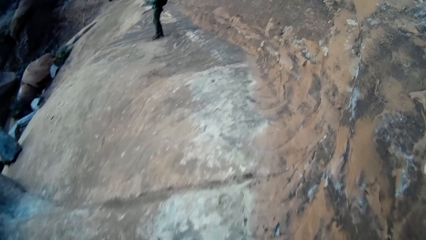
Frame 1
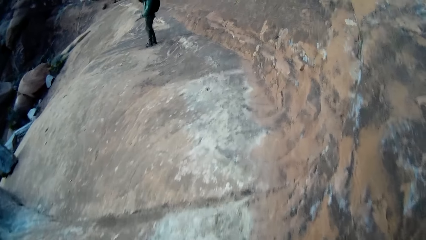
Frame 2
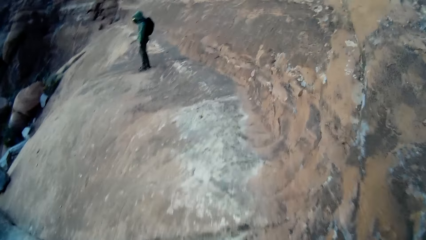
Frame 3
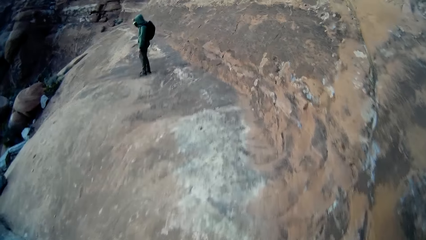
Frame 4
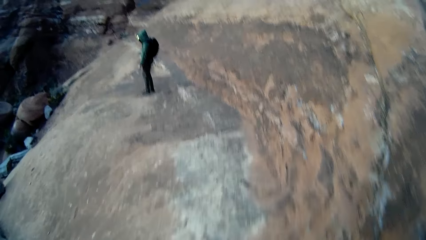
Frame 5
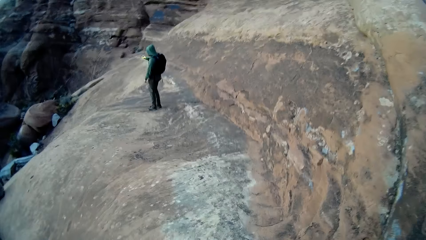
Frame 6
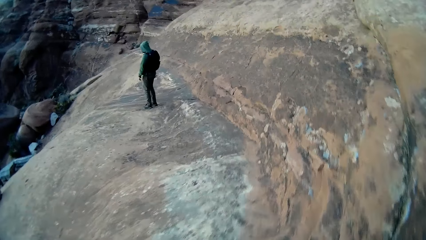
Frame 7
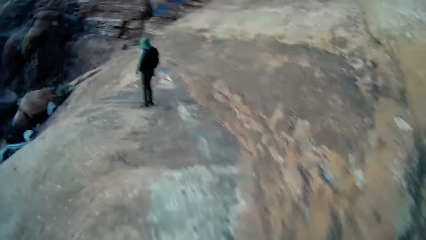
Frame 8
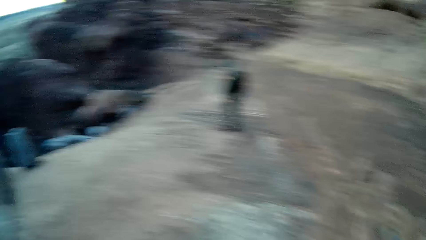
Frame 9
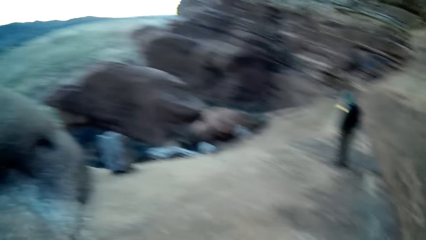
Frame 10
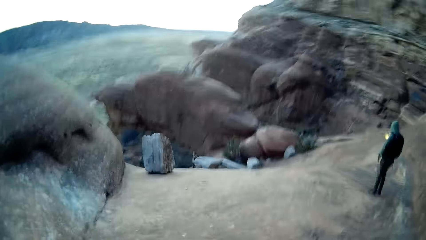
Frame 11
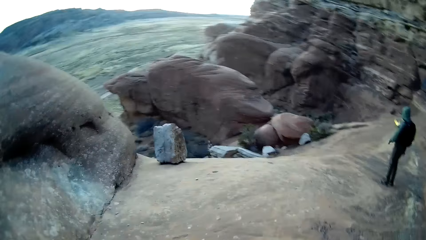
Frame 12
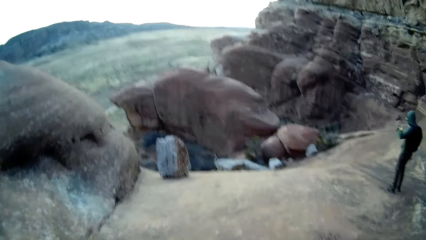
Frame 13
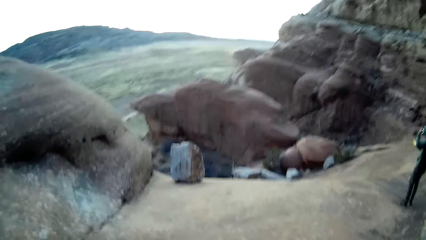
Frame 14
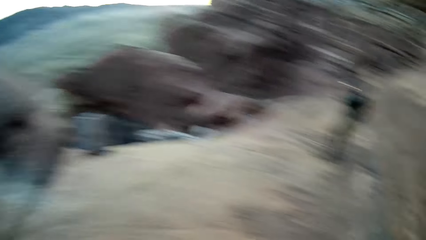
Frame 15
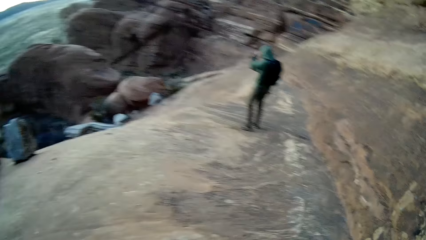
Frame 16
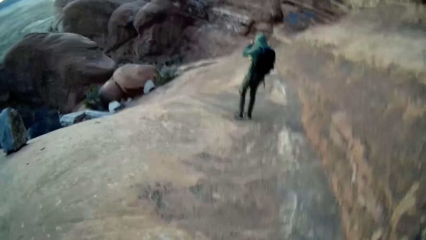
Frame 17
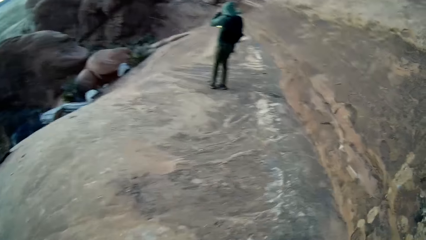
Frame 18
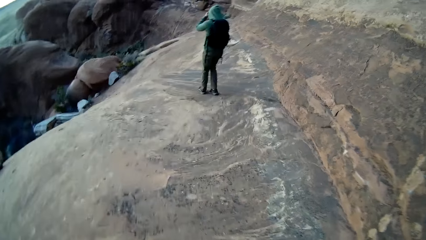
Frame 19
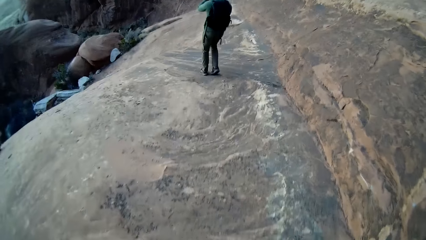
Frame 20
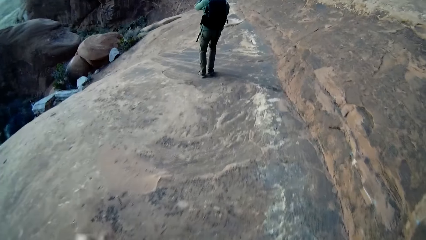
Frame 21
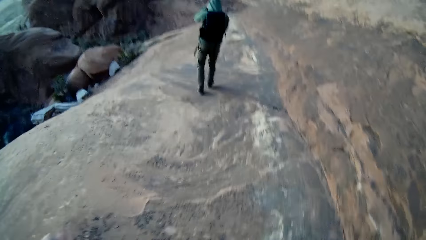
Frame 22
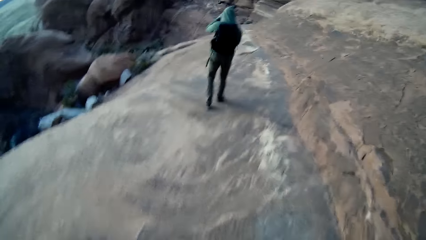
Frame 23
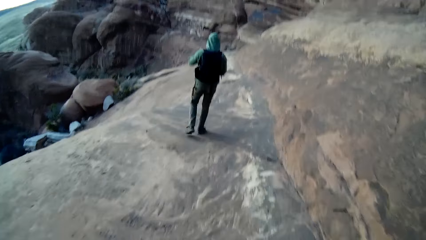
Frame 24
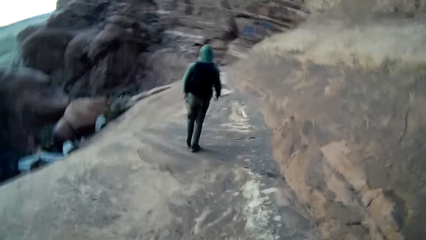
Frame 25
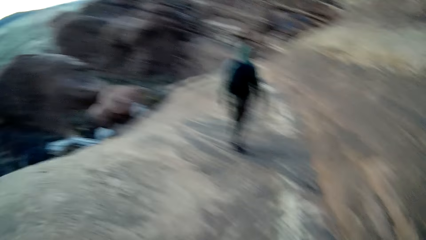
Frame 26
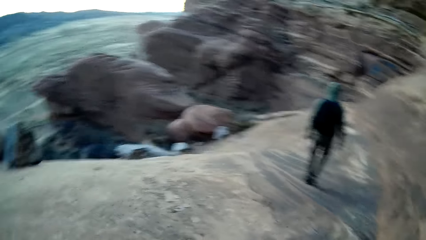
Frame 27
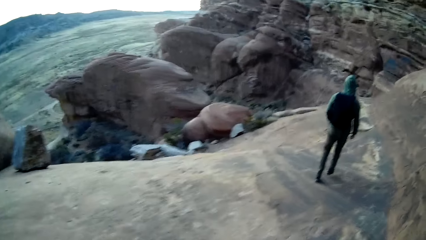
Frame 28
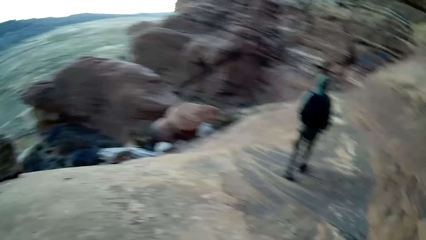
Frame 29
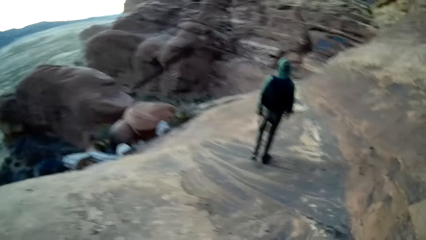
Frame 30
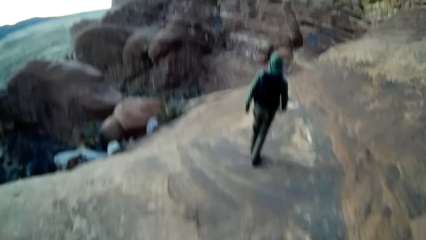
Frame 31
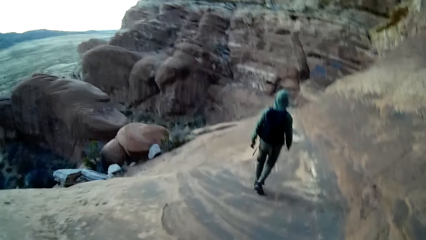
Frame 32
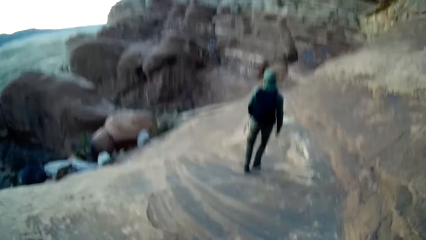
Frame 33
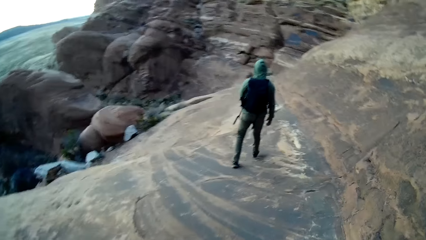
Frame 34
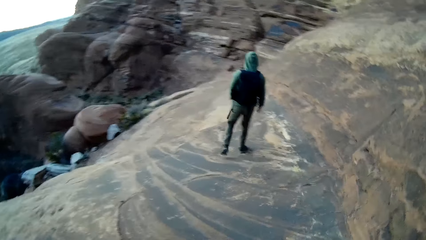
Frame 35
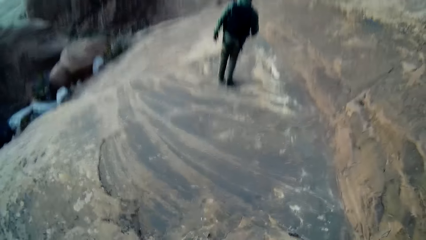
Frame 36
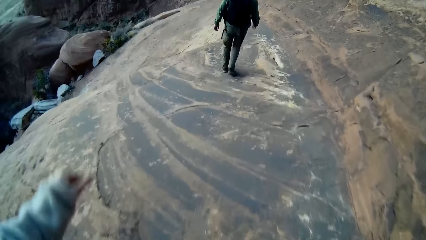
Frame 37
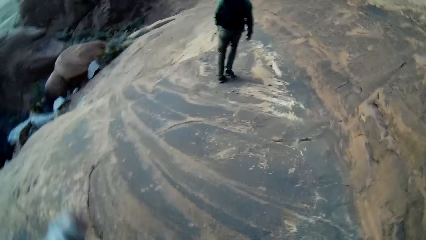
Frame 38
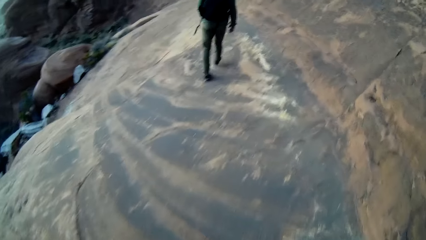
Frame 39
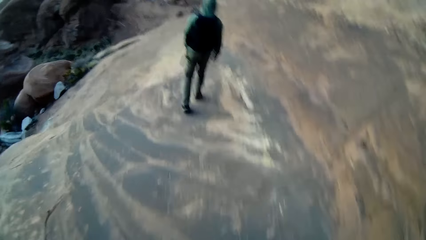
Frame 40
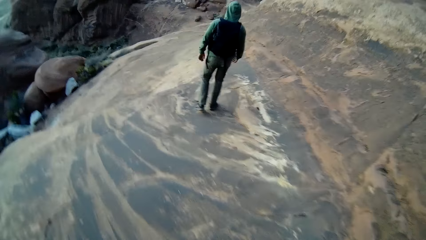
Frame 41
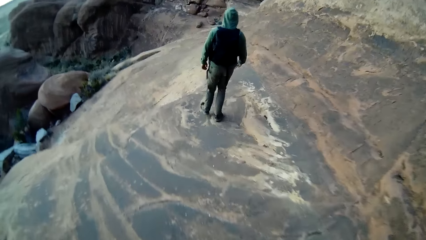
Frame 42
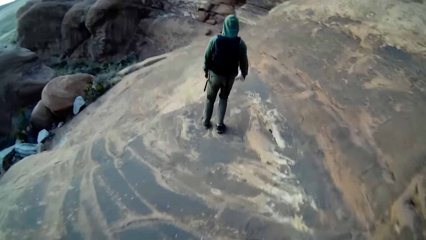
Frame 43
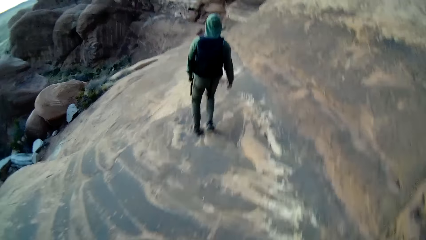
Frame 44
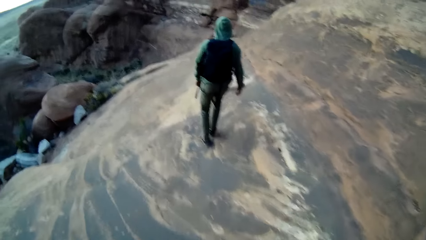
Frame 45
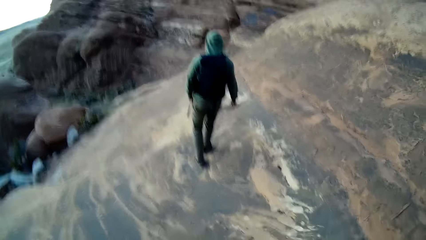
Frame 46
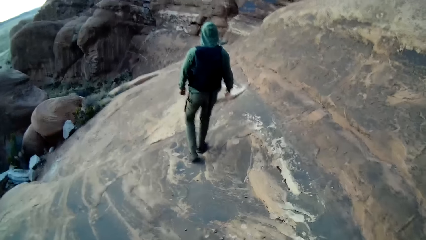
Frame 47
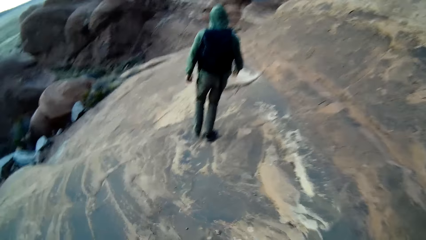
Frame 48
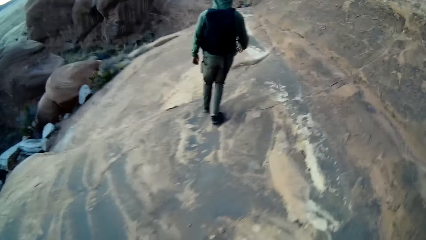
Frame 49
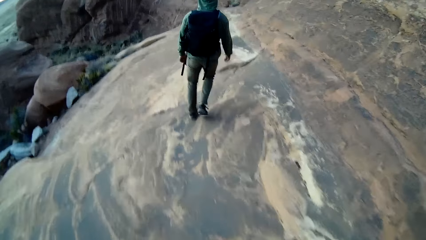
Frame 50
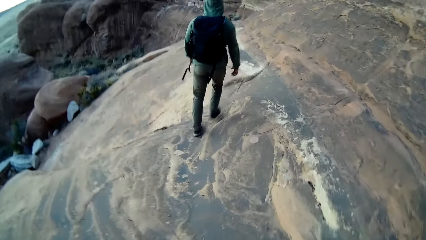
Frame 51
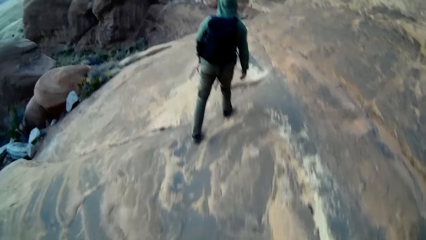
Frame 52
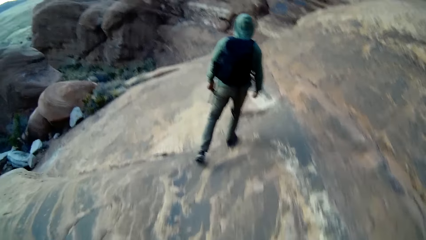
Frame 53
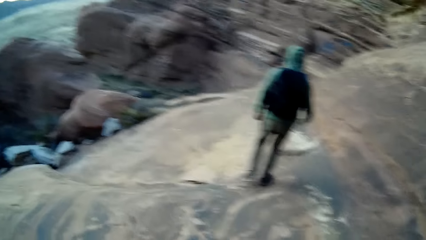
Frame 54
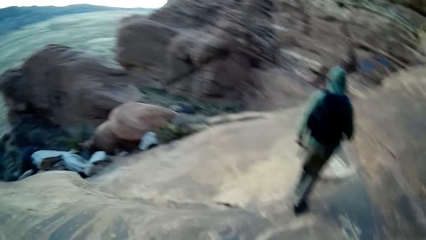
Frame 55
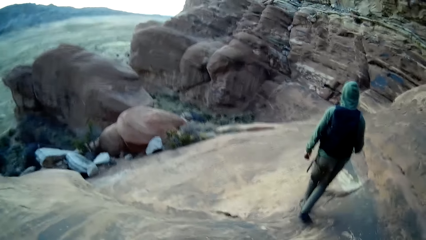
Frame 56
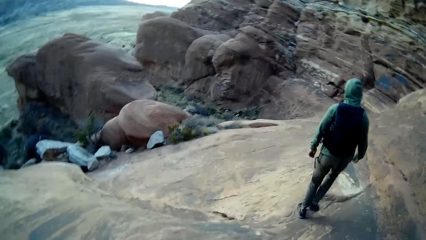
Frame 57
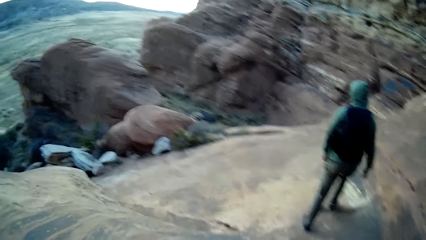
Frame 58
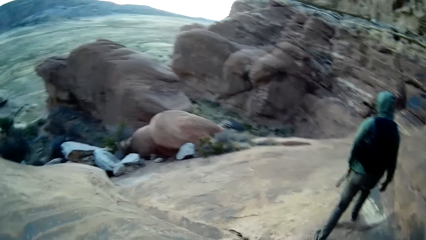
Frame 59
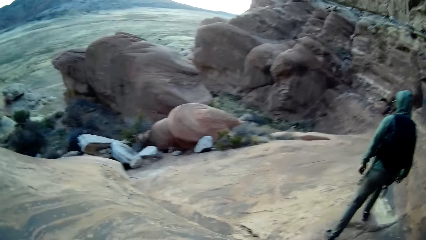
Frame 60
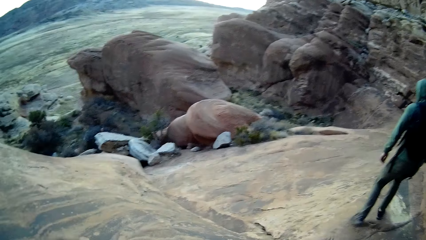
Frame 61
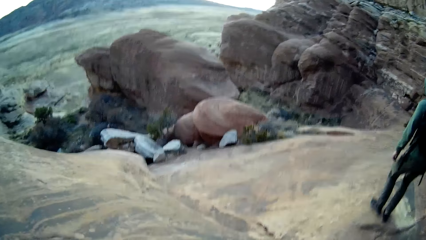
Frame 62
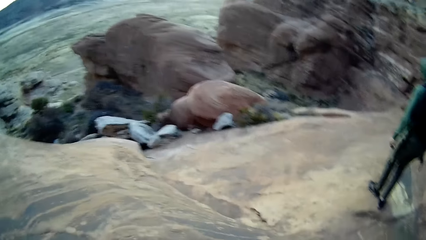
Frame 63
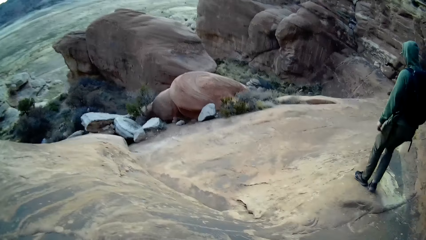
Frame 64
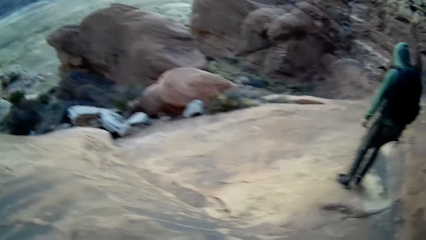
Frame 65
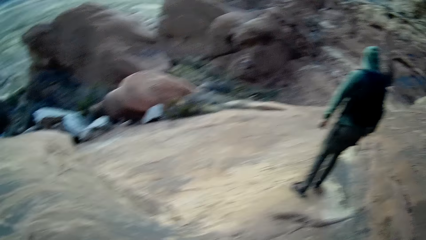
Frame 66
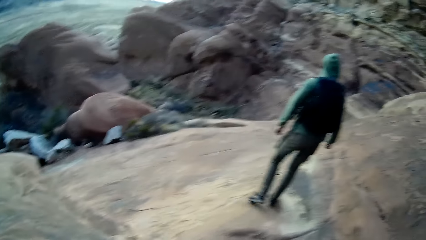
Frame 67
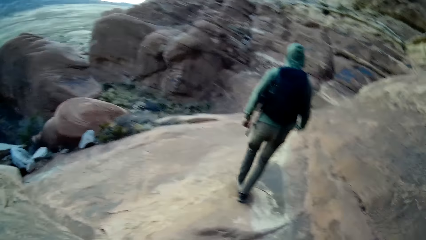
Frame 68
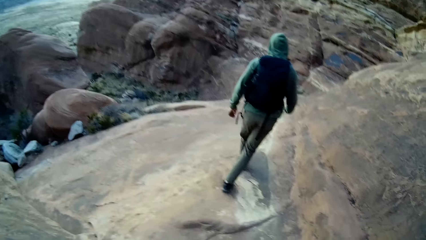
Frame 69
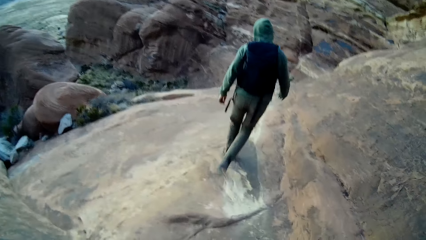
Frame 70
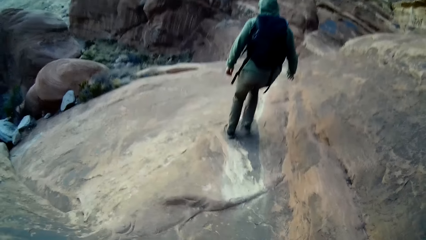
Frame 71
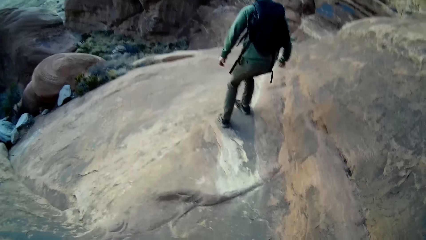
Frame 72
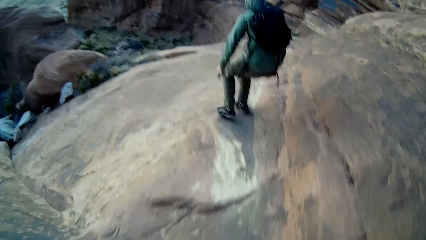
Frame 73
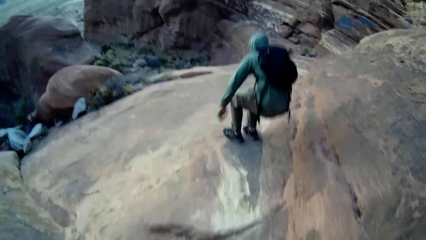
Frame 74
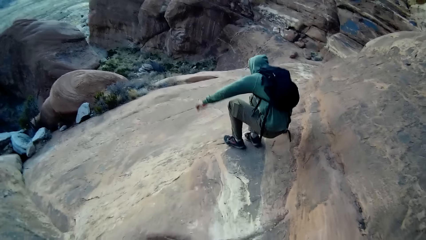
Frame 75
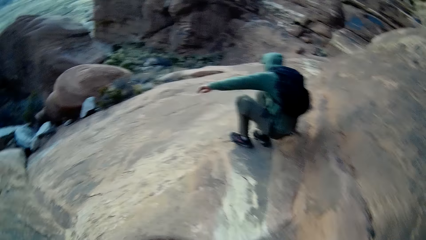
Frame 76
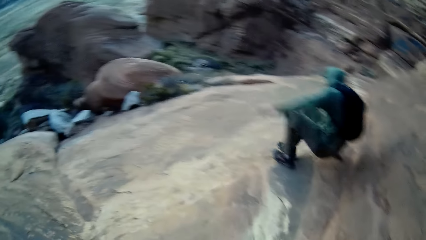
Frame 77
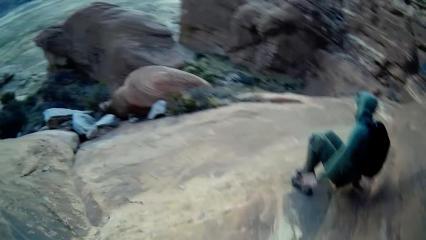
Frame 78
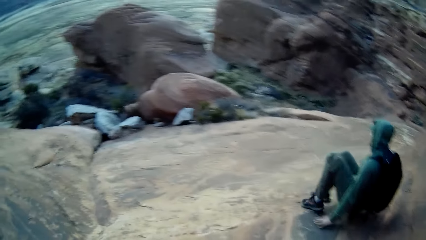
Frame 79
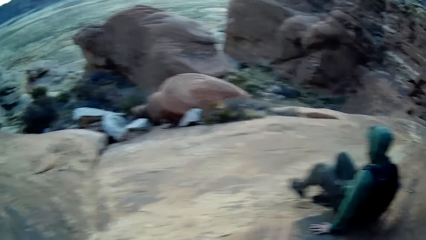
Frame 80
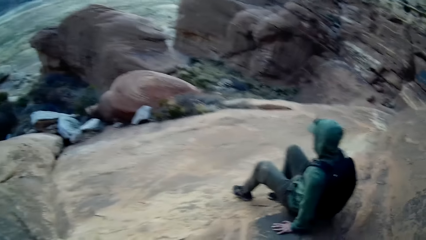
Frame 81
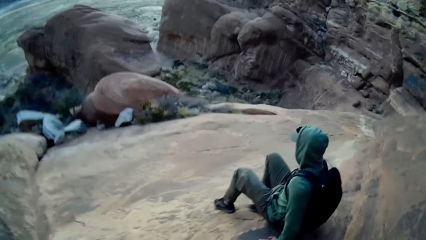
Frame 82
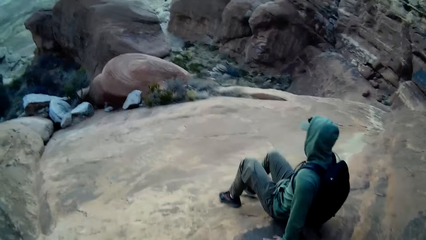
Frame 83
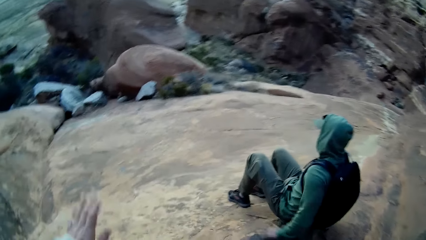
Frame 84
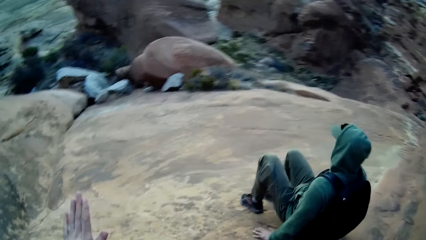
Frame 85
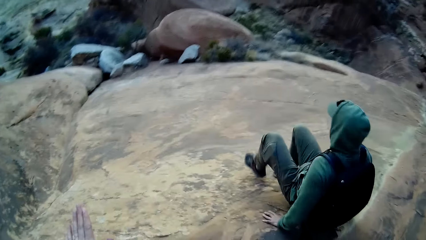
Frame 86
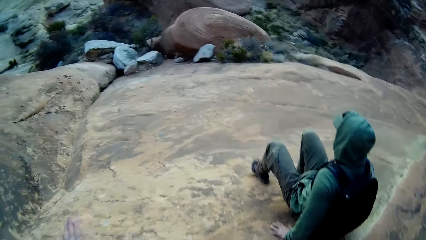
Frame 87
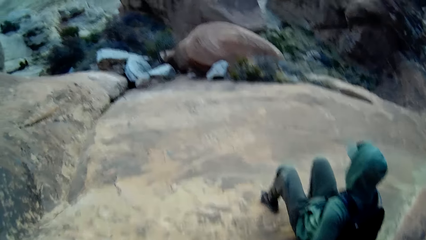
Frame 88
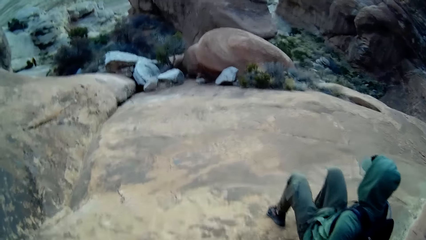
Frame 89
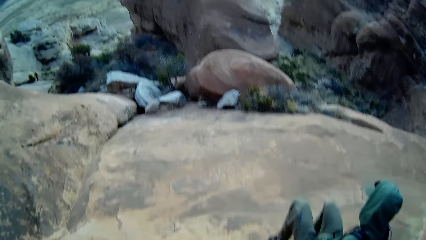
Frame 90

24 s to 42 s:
The camera wearer looks around the rocks. They walk on the rock towards a person. The person sits on the rock and crawls down the rock.
